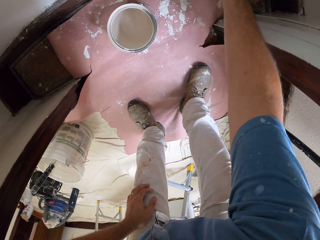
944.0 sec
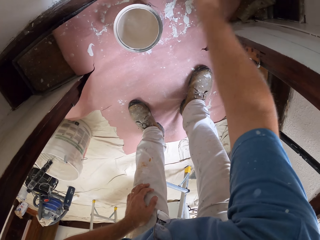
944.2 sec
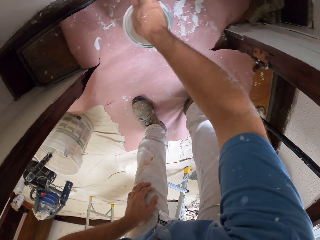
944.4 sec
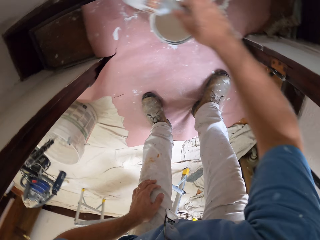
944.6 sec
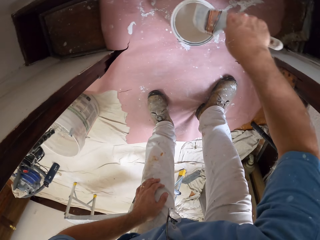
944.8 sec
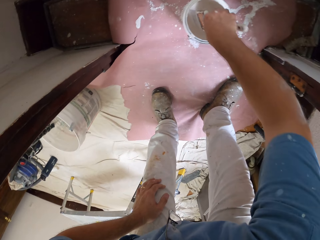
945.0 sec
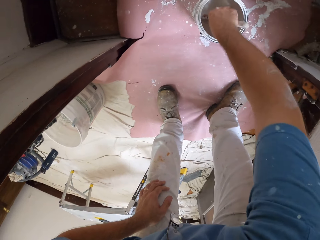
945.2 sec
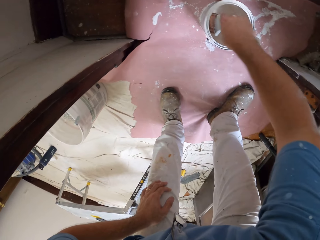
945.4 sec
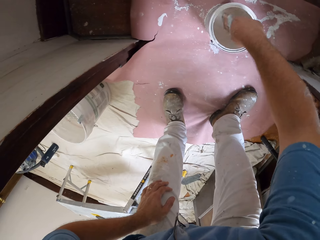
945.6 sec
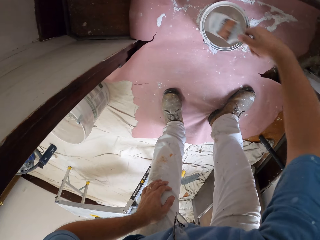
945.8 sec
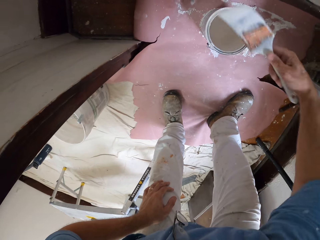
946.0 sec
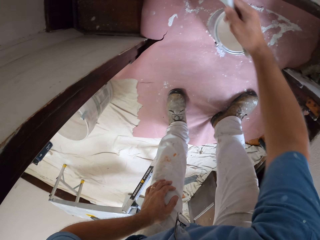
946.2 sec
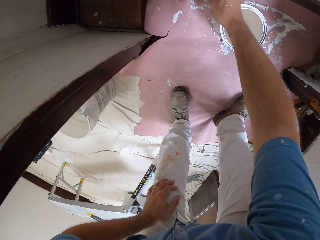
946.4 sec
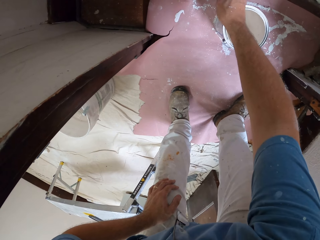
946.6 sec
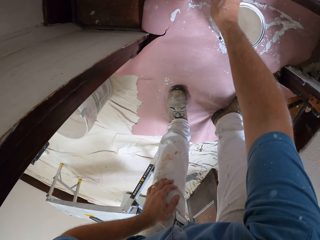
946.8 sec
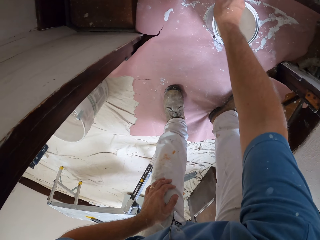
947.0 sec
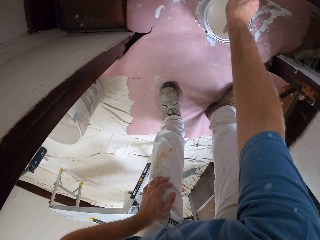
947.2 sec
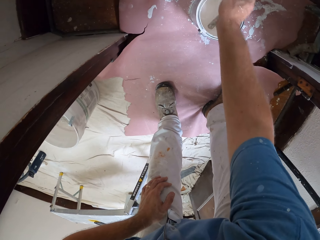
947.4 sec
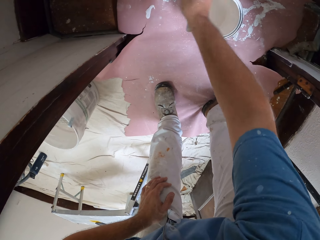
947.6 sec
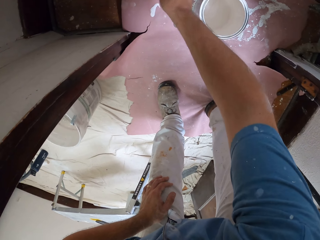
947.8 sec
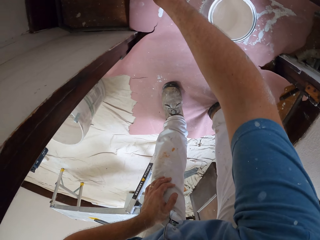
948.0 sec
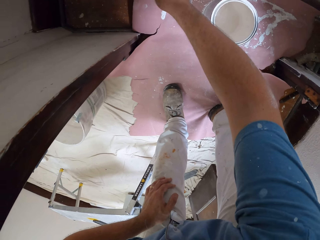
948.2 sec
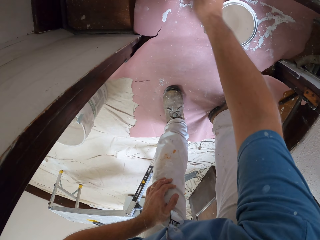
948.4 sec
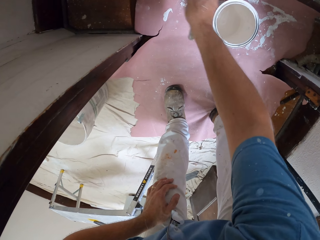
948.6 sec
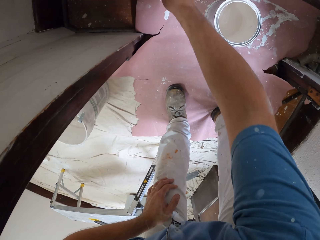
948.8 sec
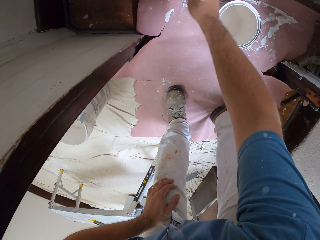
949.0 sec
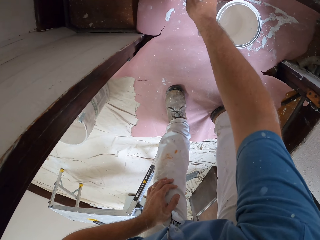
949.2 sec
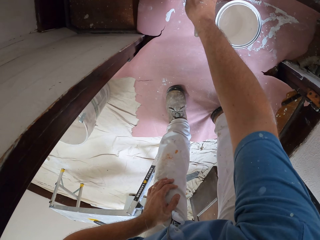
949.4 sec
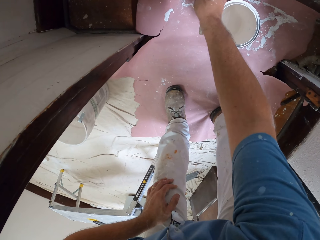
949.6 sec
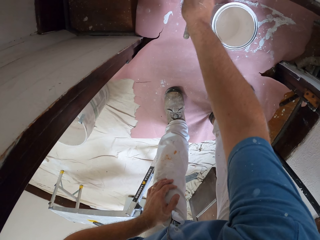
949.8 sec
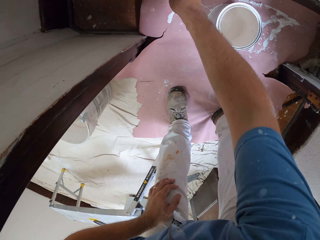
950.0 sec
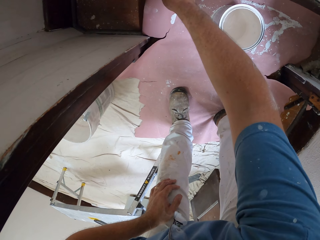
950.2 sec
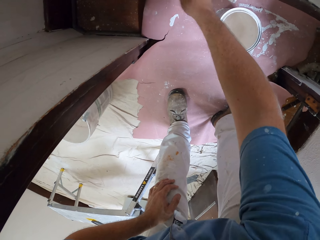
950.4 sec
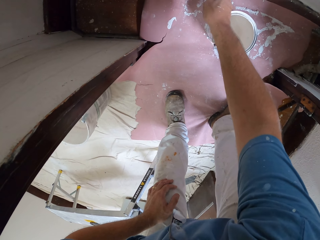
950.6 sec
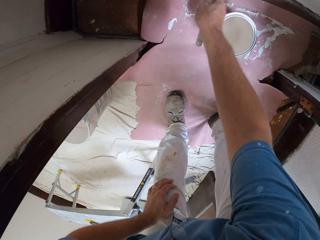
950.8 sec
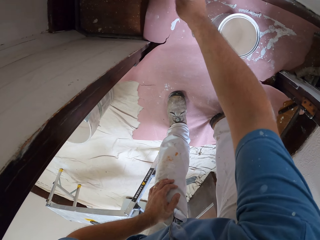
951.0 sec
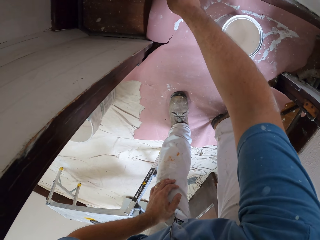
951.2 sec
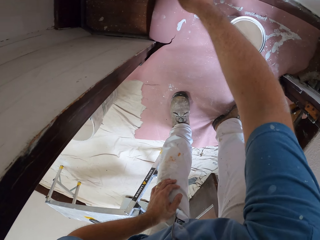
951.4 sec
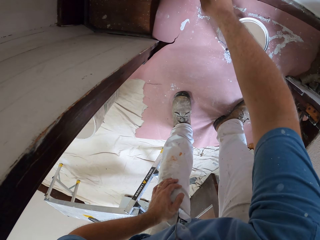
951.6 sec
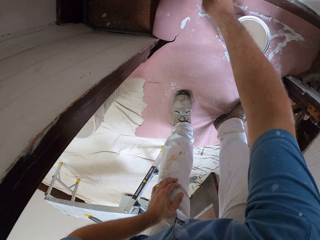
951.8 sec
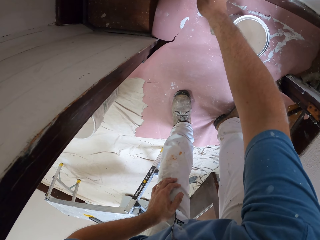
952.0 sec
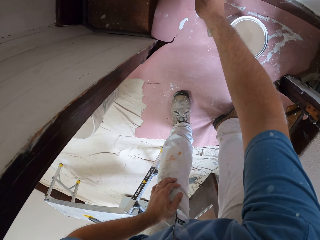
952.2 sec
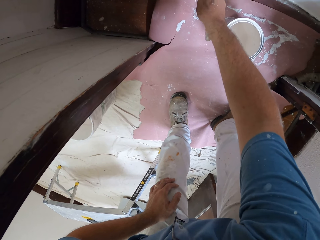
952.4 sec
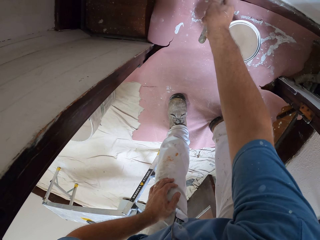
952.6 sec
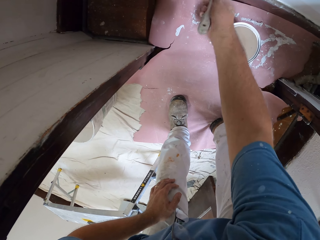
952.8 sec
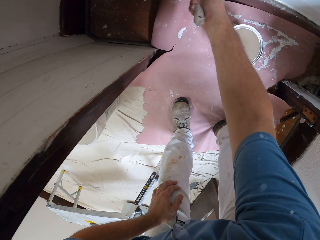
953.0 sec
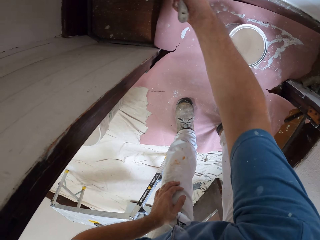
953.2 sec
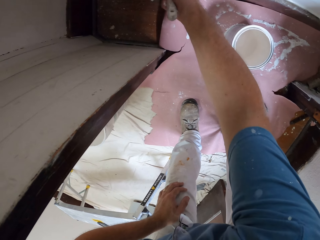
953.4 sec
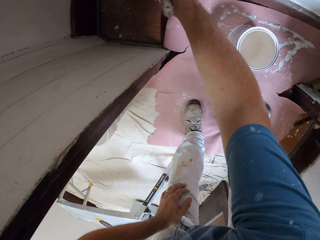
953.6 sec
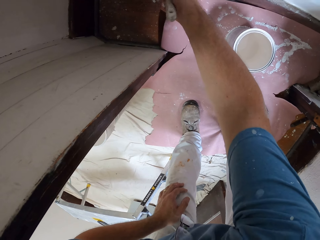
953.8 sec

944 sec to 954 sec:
The camera wearer moves his hand towards the can of paint. He dips the paint brush in the can of paint. He turns the paint brush. He removes the paint brush from the can of paint. He moves his hand towards the wall. He paints the wall with the paint brush.

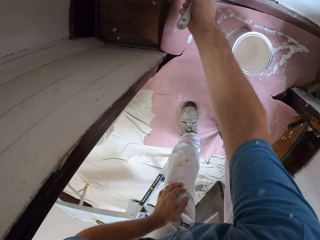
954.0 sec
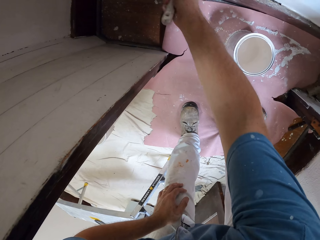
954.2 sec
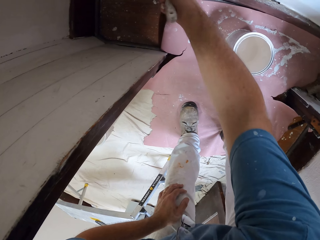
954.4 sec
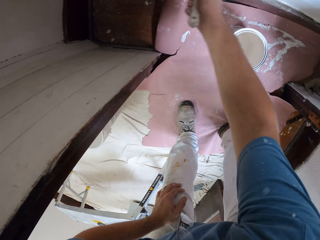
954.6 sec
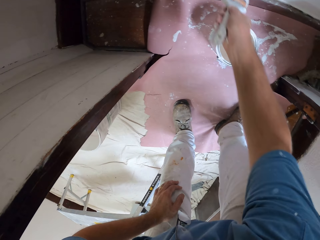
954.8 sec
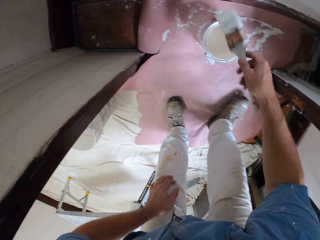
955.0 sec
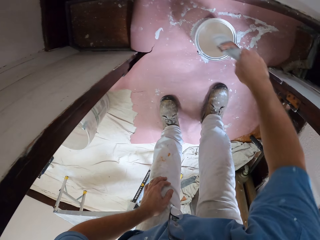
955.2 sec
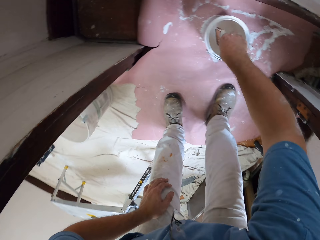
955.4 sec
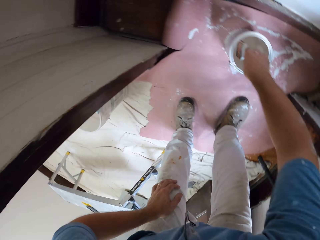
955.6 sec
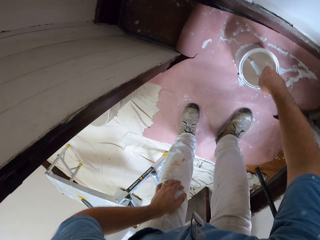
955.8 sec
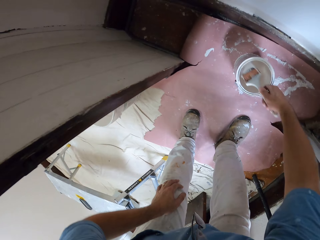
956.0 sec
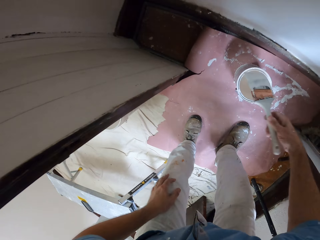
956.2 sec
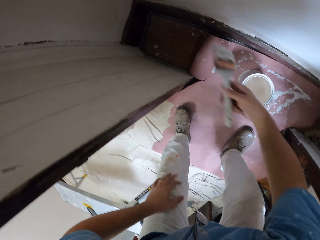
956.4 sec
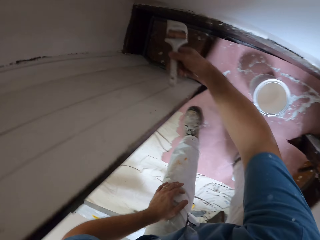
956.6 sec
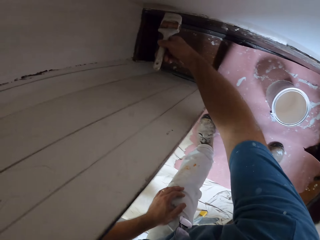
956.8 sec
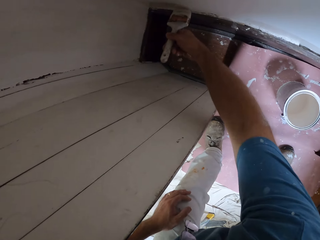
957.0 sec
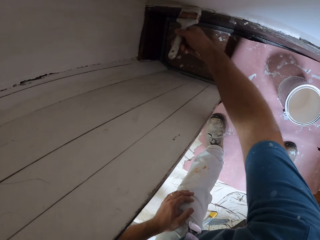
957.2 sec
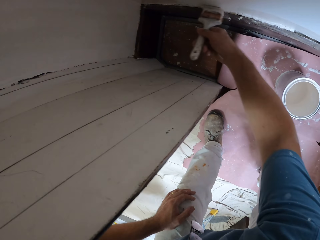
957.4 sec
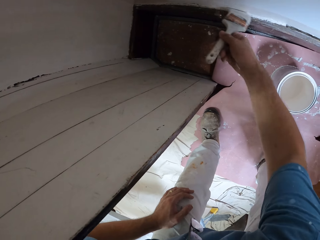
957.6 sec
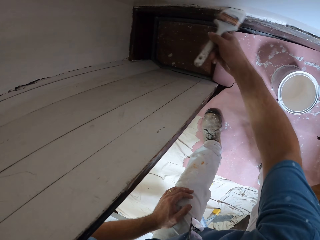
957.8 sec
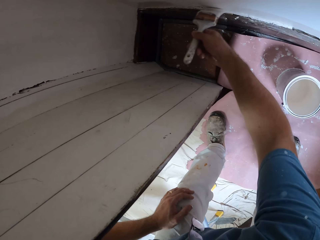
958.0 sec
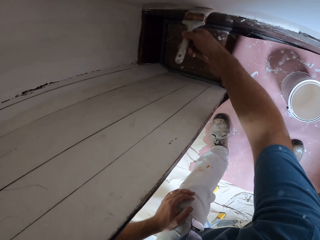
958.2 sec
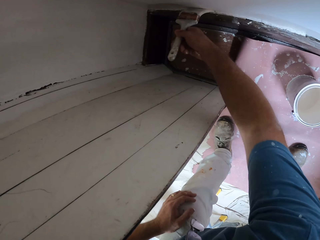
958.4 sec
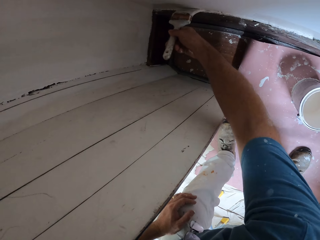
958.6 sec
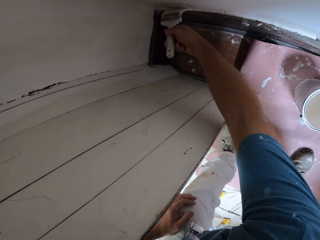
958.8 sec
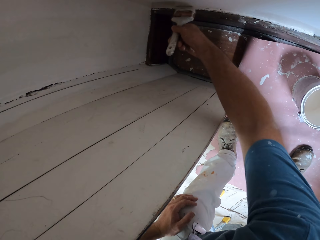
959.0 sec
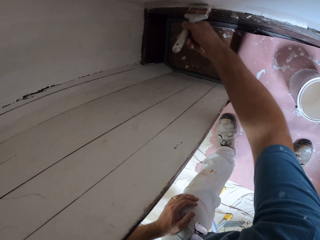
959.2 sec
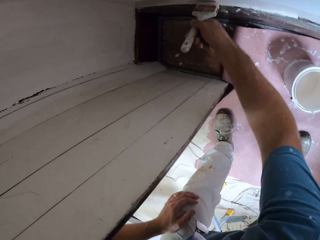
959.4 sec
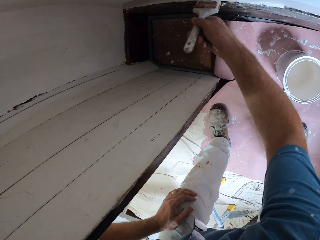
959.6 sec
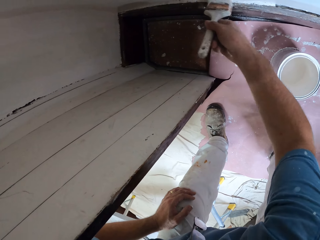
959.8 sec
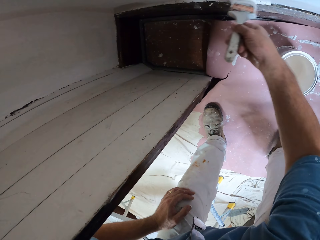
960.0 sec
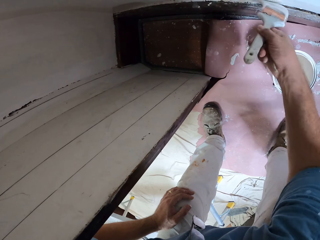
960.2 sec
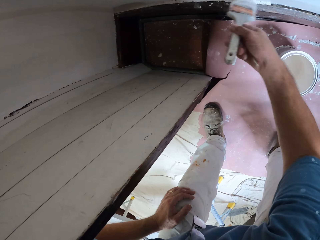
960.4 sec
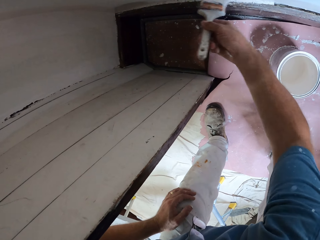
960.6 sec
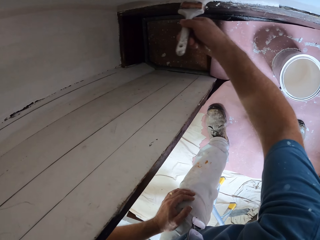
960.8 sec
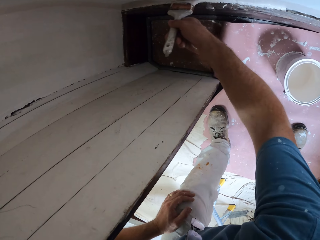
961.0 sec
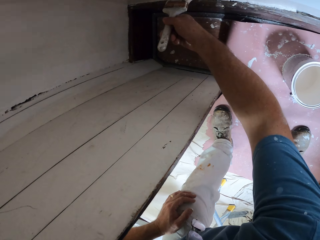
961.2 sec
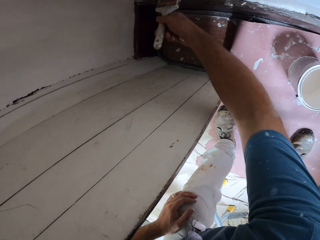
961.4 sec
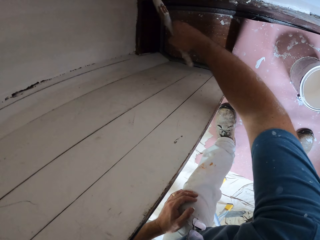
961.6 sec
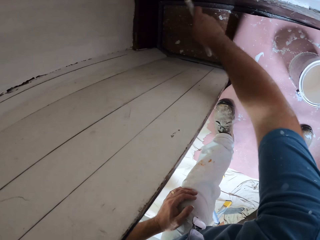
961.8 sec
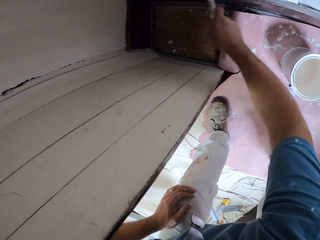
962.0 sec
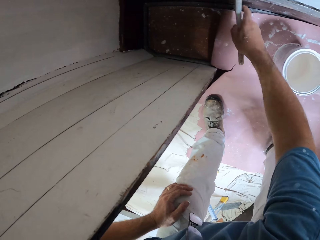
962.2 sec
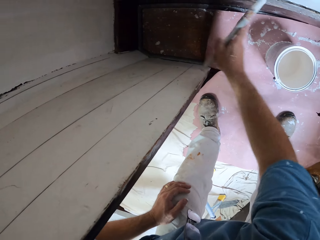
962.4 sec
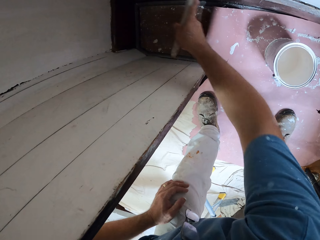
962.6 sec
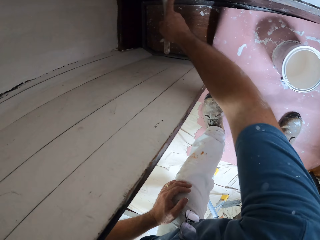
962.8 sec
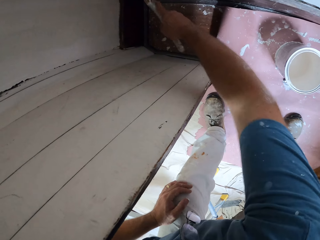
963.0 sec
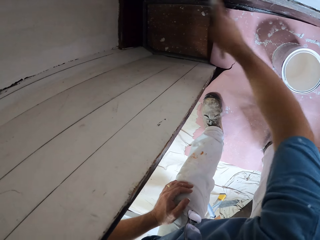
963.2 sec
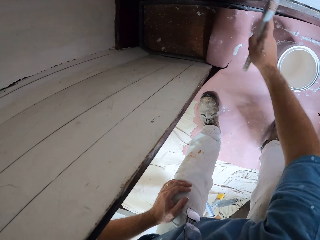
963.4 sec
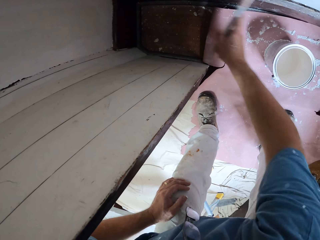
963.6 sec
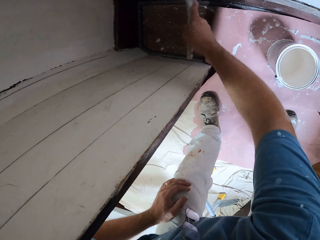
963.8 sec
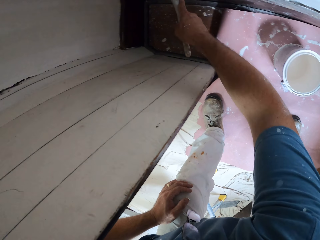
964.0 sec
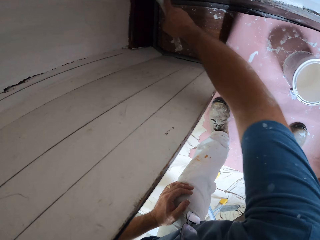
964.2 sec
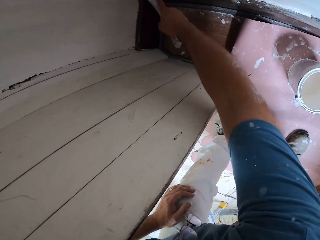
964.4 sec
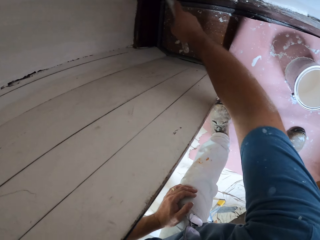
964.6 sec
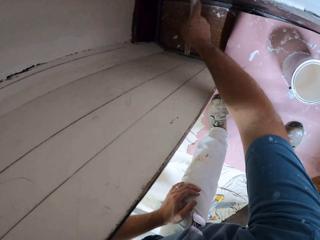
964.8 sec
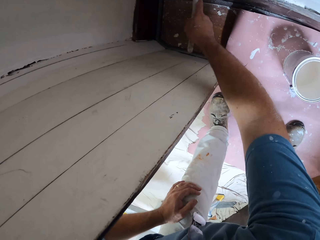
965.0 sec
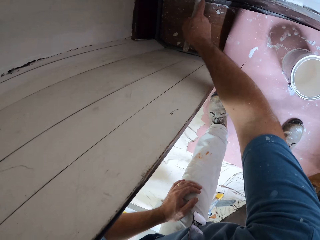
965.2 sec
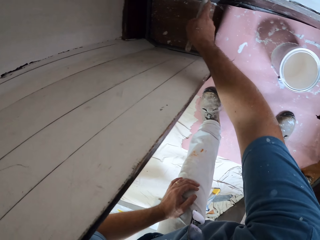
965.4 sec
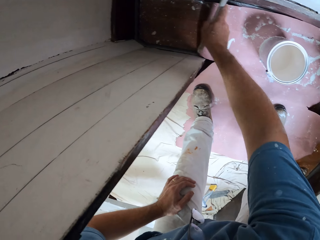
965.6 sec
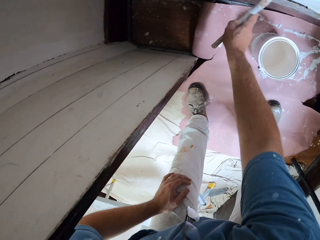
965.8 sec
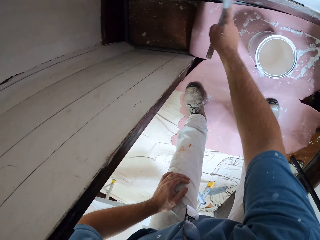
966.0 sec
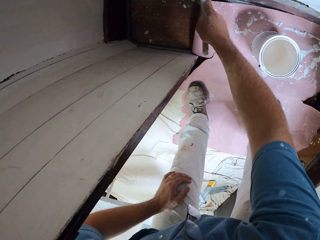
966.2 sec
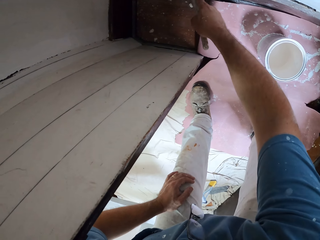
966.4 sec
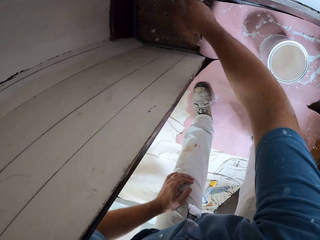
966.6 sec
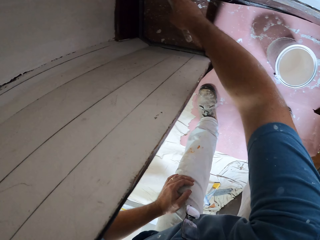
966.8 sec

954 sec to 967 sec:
The camera wearer moves his hand towards the can of paint. He dips the paint brush in the can of paint. He turns the paint brush. He removes the paint brush from the can of paint. He moves his hand towards the wall. He paints the wall with the paint brush.
